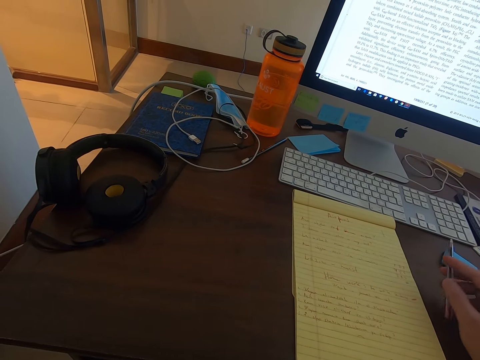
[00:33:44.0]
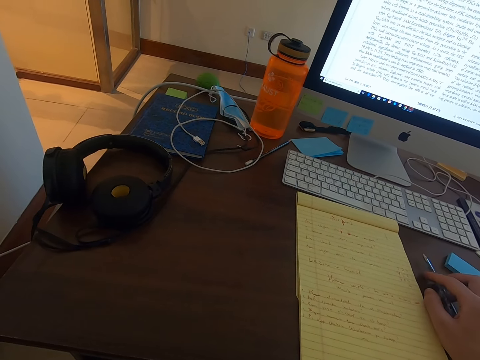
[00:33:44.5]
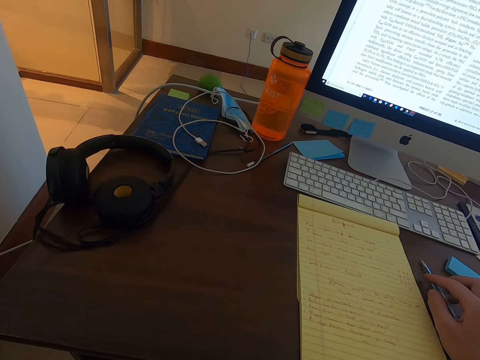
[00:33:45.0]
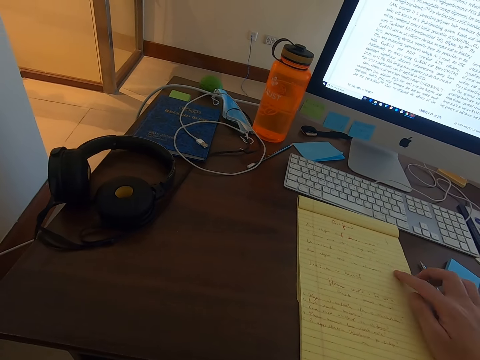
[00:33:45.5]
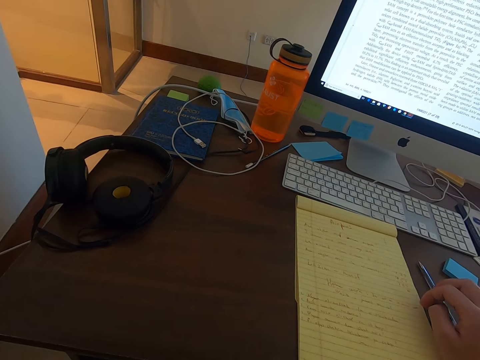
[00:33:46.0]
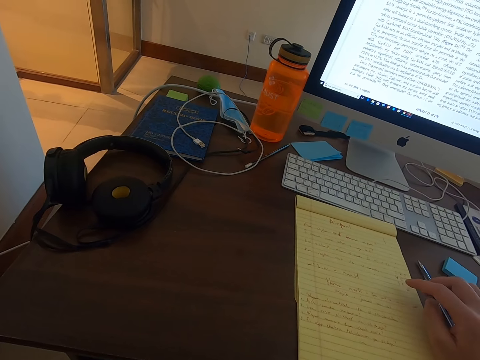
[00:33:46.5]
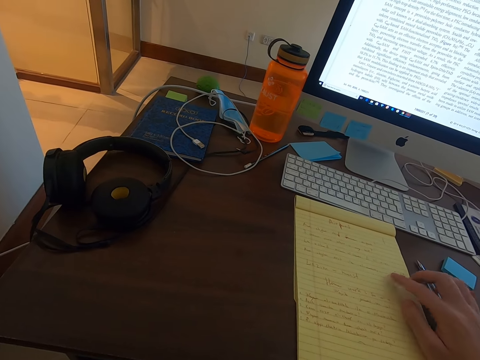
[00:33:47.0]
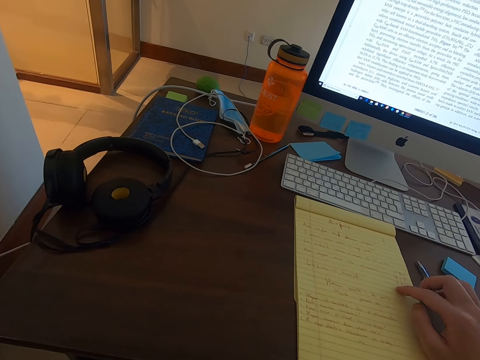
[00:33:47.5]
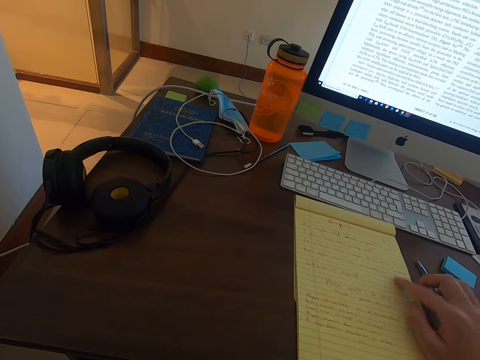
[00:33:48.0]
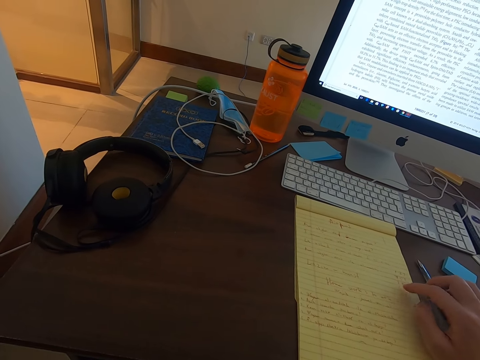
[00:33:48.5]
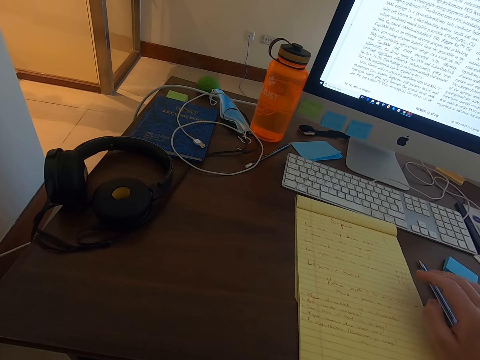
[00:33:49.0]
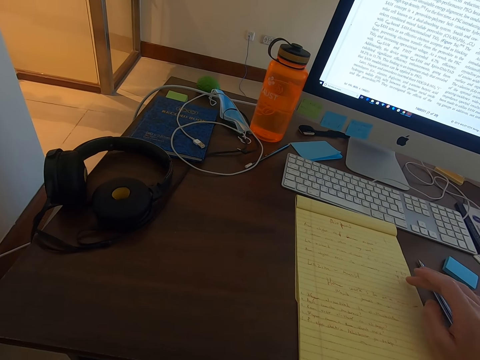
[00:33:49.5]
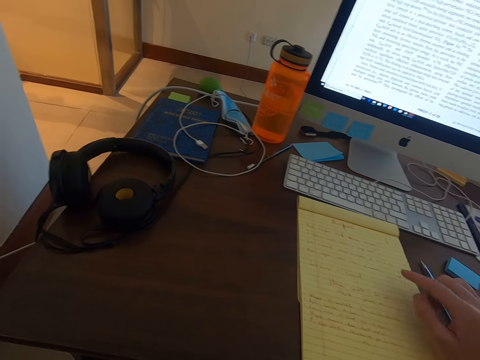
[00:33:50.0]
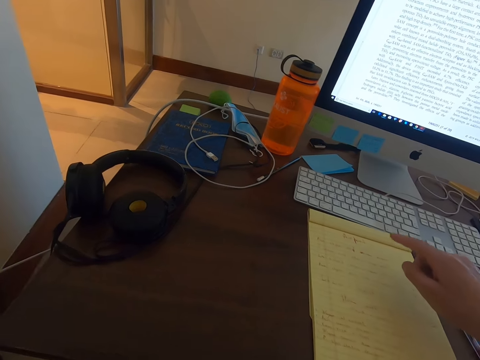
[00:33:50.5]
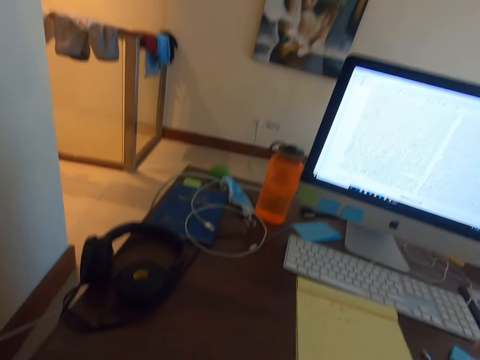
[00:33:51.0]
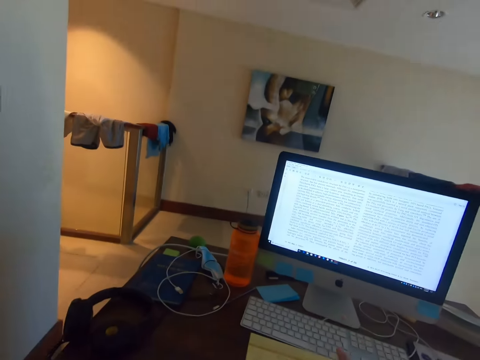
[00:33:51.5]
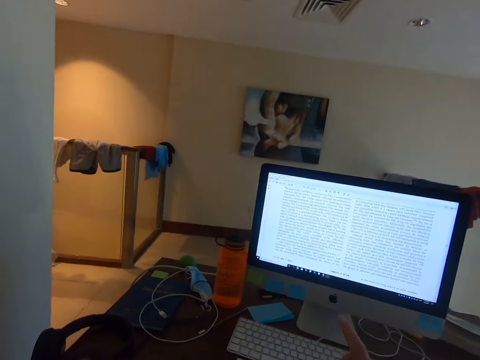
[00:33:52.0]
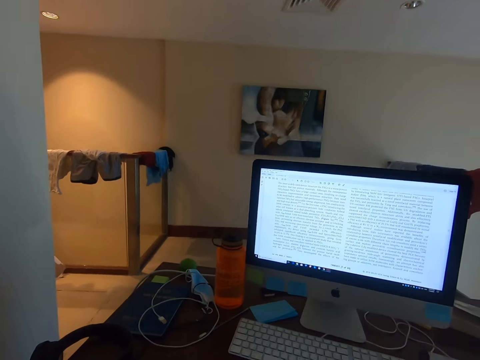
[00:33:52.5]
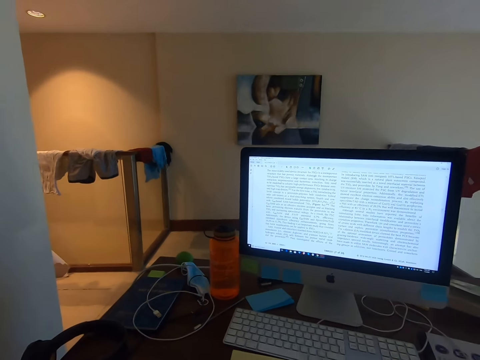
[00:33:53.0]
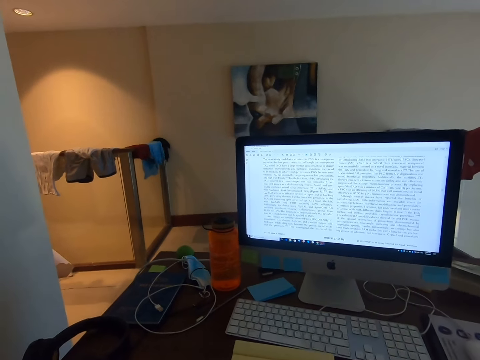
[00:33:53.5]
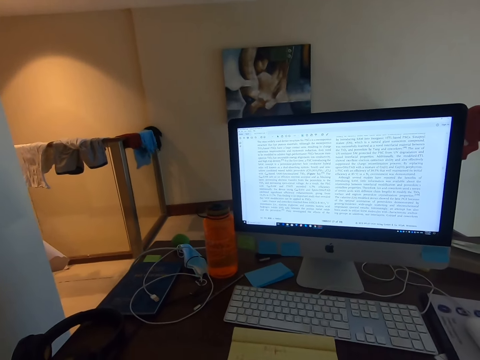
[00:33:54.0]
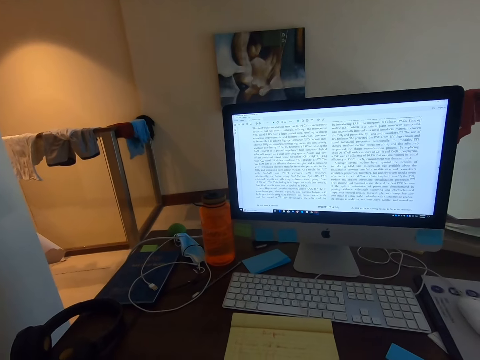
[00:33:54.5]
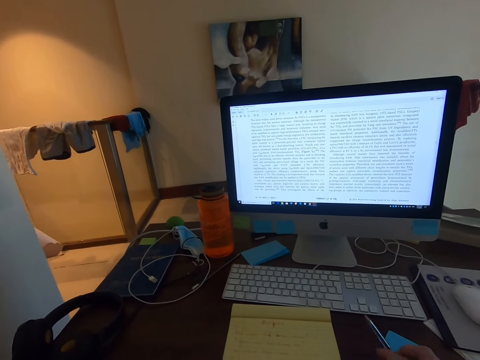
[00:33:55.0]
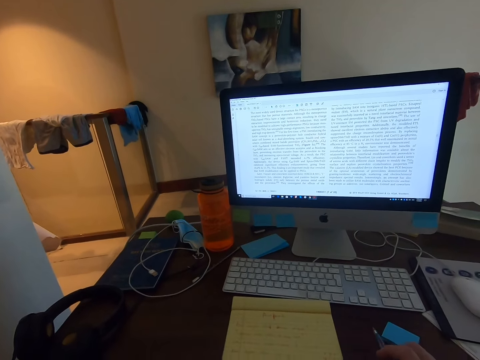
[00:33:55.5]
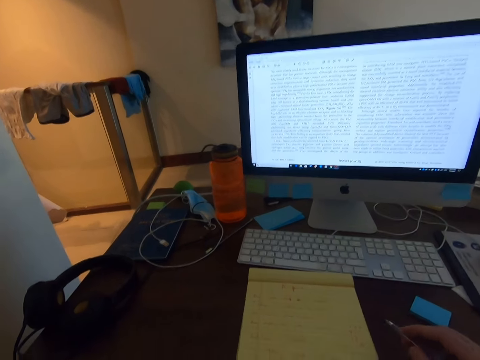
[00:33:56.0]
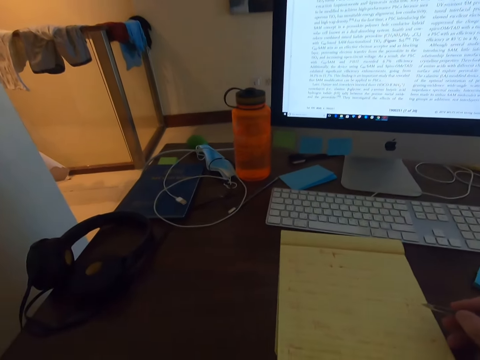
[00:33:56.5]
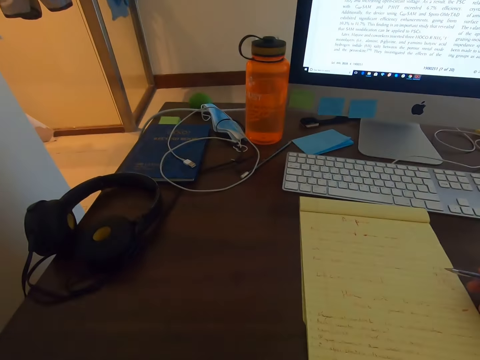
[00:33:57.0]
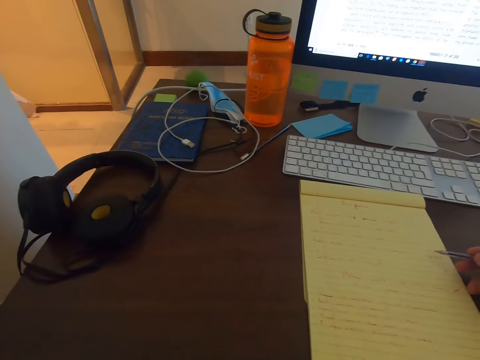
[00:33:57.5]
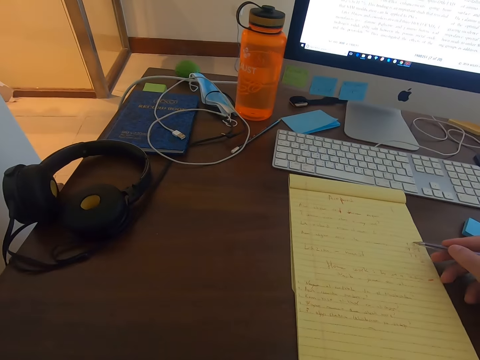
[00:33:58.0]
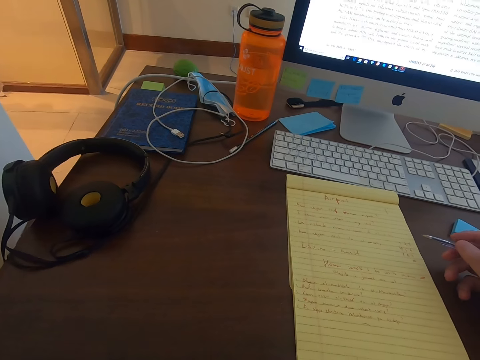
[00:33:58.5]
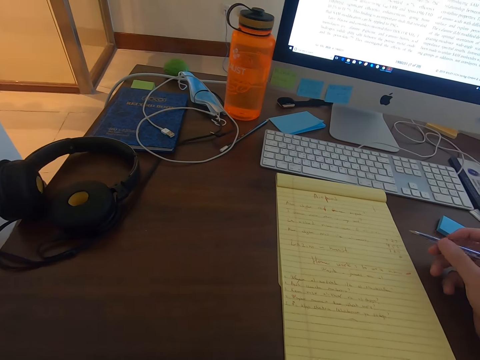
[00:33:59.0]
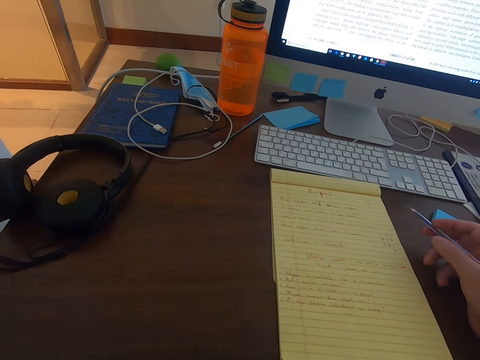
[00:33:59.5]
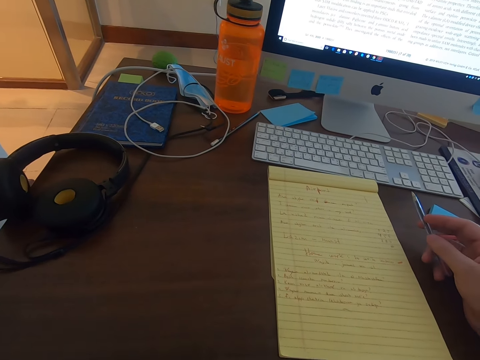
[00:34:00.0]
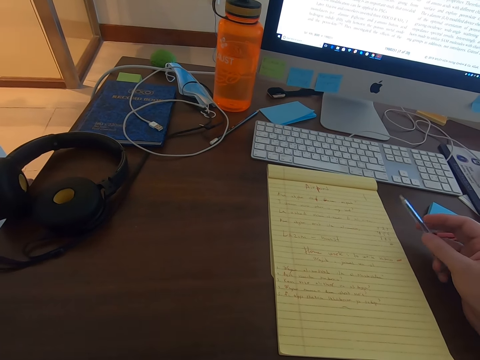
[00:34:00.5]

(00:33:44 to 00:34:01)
The camera wearer places the pen on the table. They stare at the notes on the notebook. They point at the notes on the notebook. They stare at the monitor's screen. They stare at the notes on the notebook. They talk on the phone with a person.

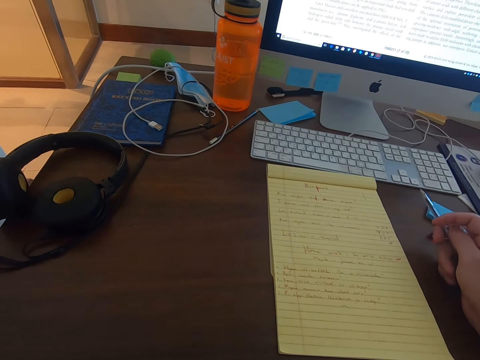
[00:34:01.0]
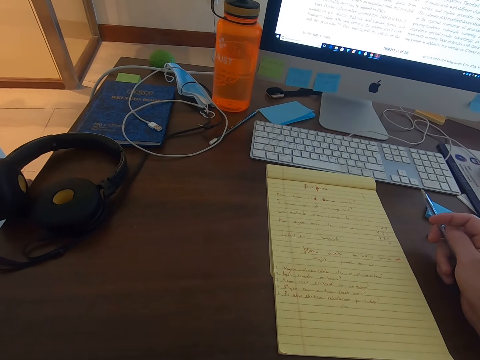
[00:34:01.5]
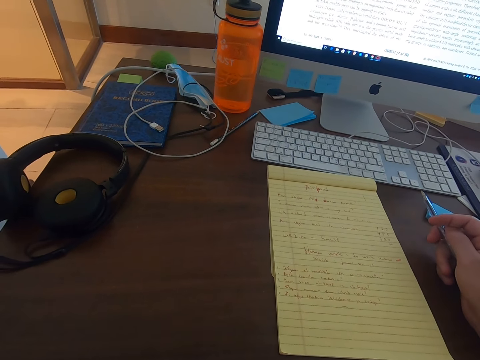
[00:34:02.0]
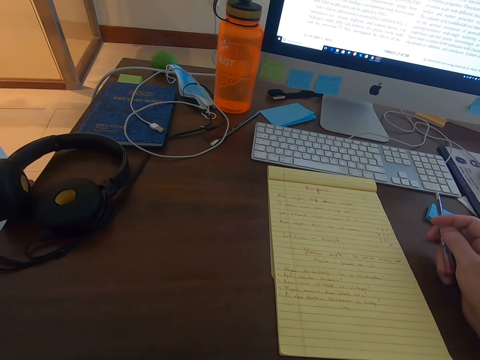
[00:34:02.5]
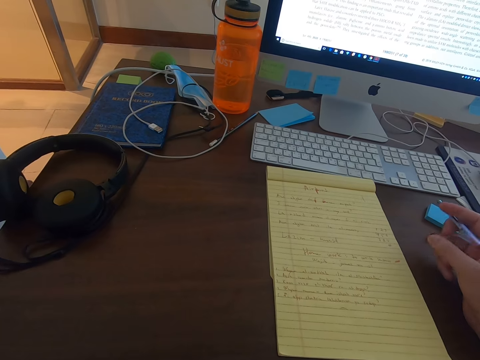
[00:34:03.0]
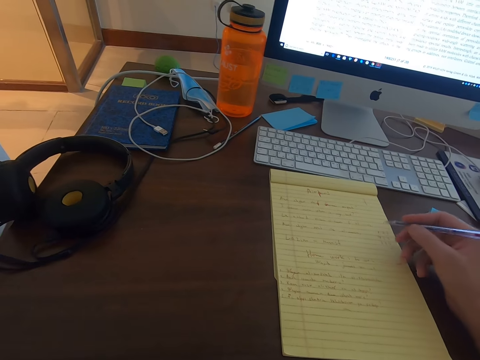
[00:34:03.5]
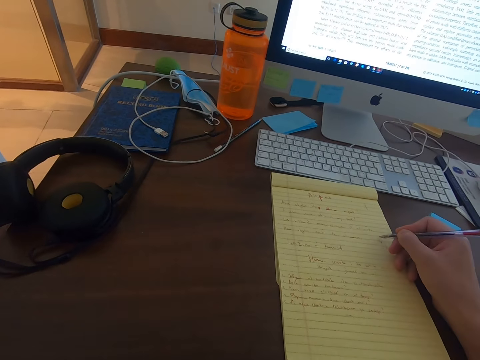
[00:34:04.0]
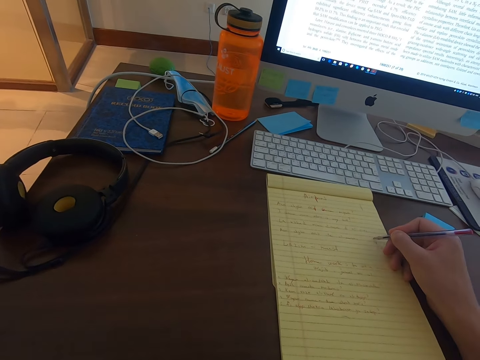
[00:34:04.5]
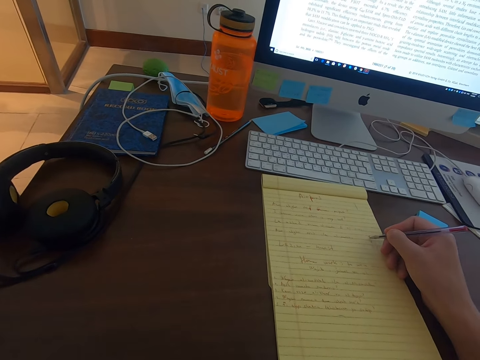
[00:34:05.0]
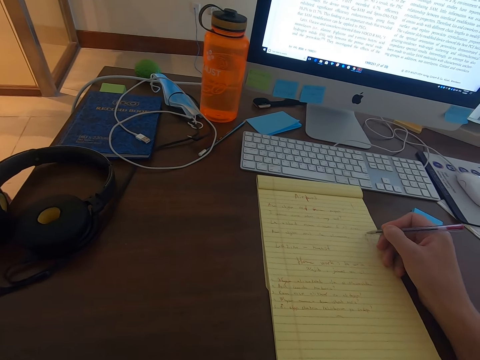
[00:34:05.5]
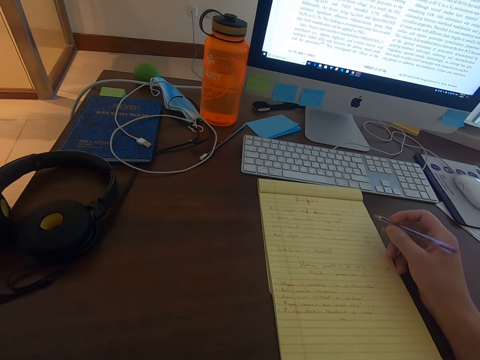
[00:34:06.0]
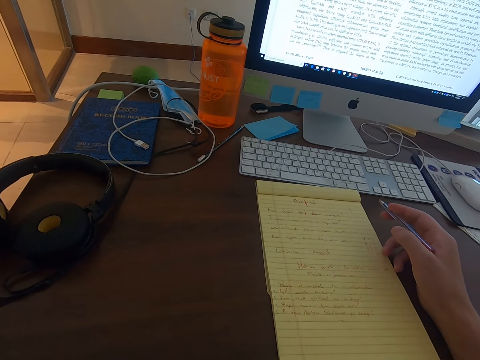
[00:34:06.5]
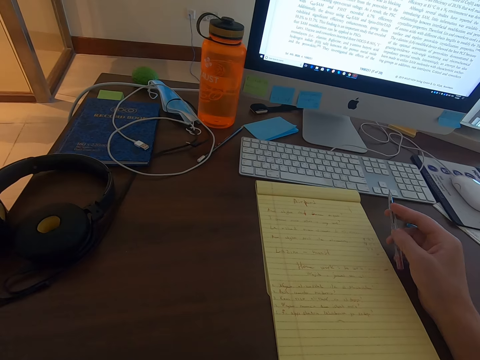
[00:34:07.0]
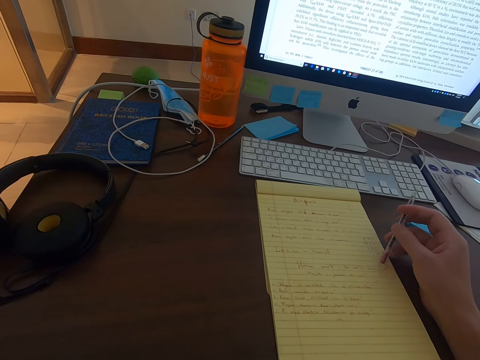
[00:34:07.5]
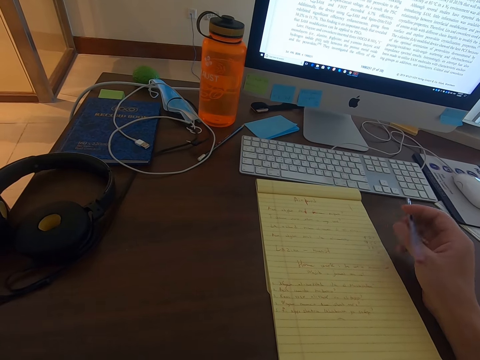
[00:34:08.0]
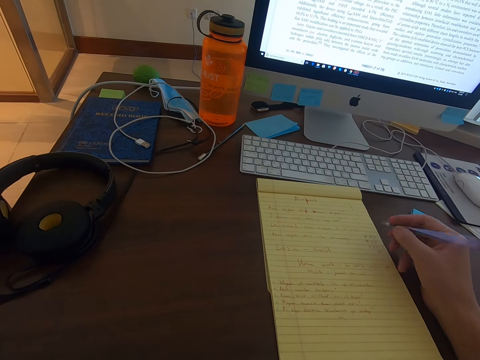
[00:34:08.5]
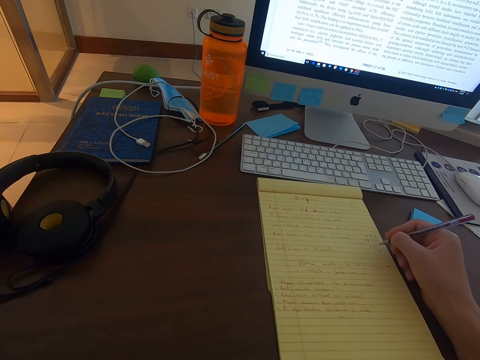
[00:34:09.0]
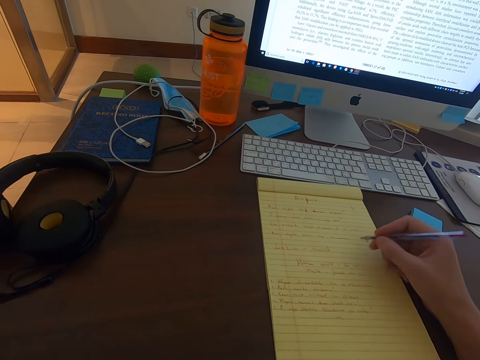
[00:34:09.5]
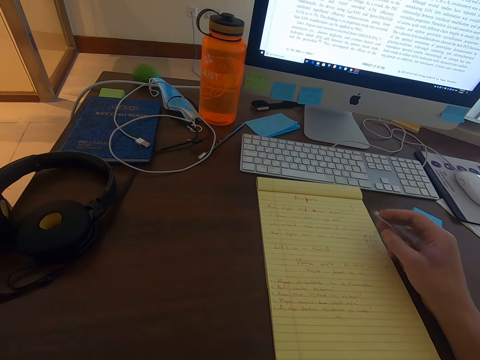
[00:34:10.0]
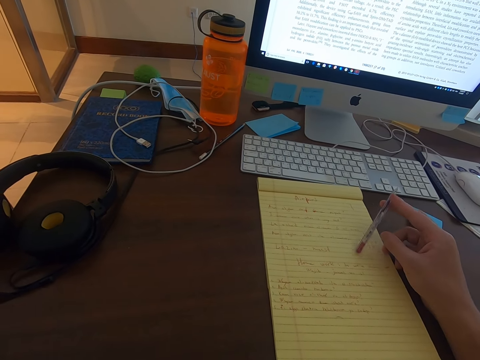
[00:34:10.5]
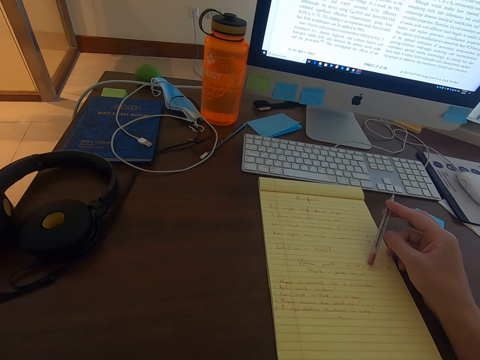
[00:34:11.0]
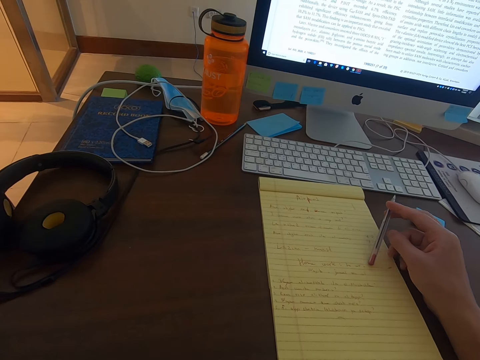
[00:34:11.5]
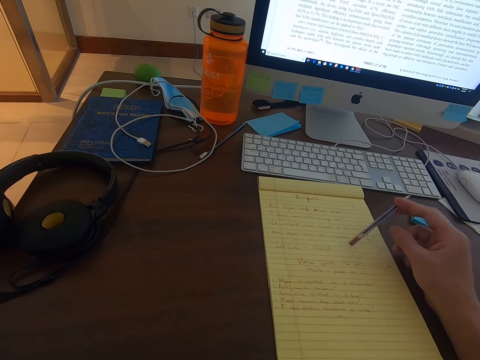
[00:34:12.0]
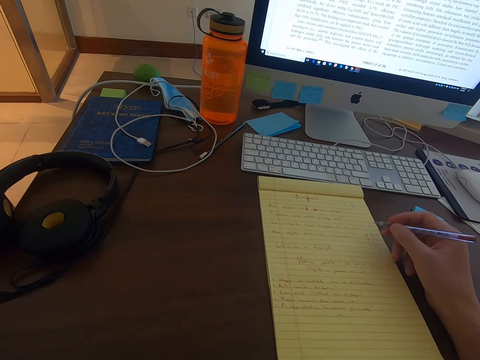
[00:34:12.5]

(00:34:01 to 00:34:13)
The camera wearer speaks on the phone. They write on the notebook with the pen. They stare at the notes on the notebook. They talk on the phone with a person.
